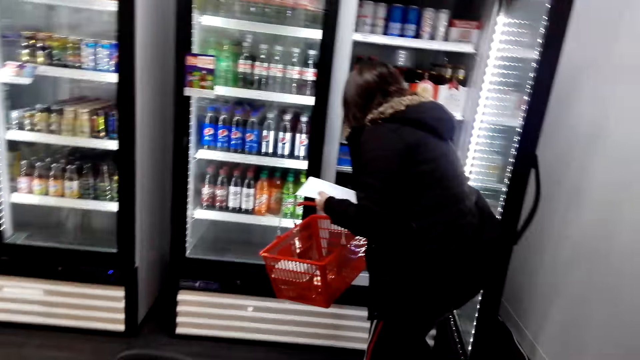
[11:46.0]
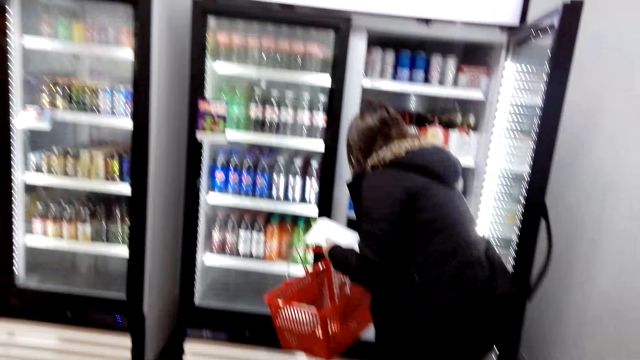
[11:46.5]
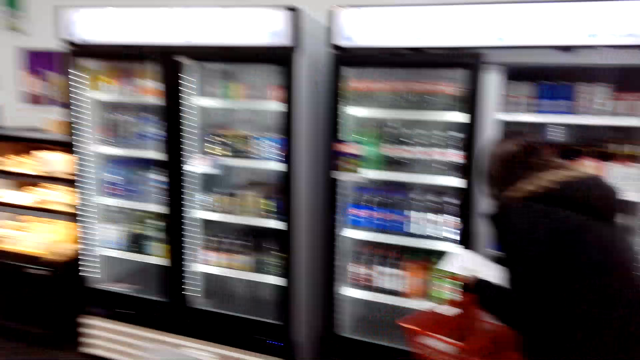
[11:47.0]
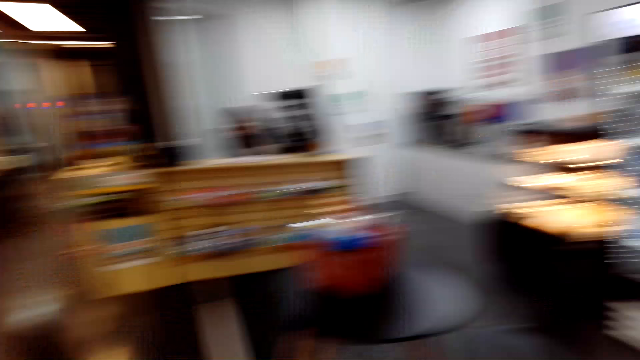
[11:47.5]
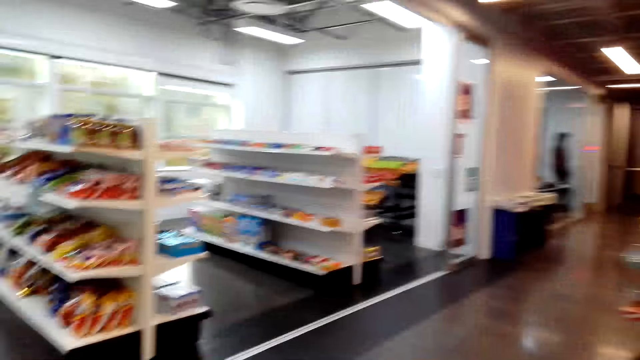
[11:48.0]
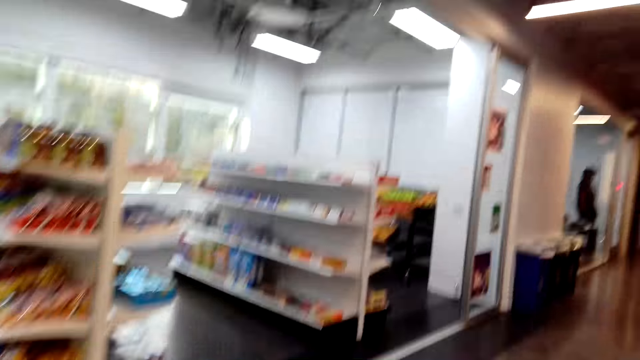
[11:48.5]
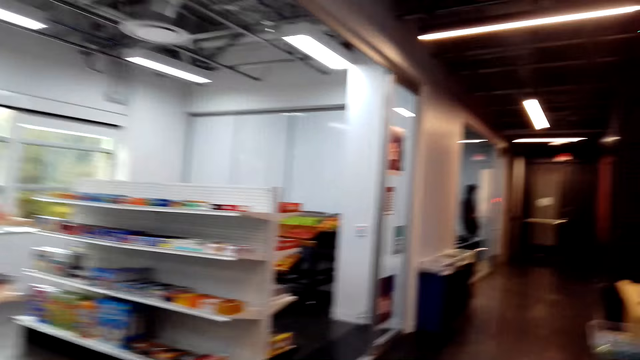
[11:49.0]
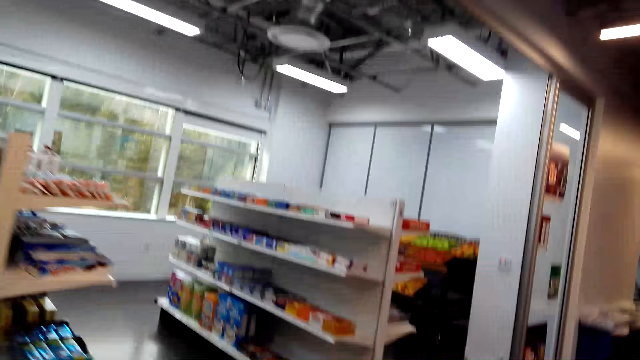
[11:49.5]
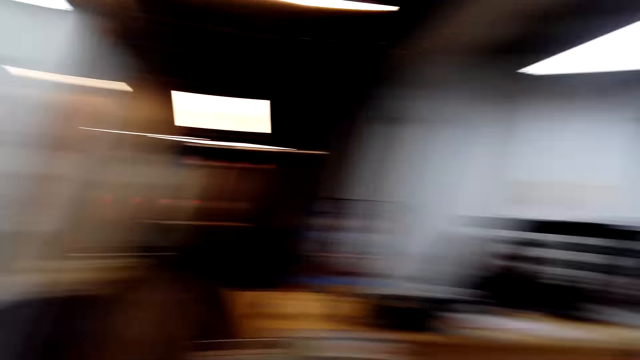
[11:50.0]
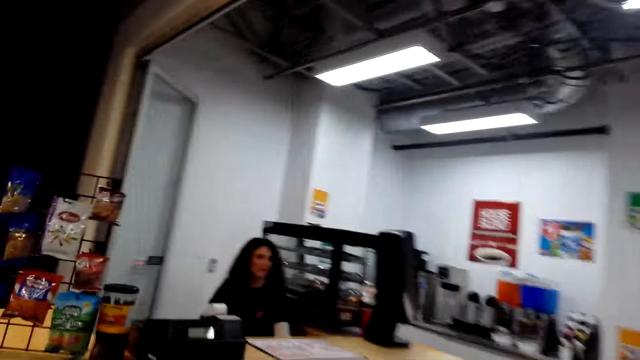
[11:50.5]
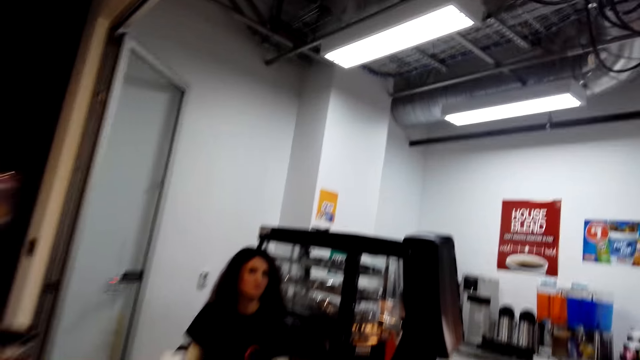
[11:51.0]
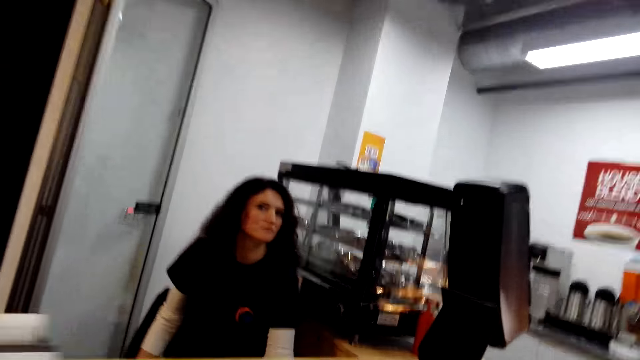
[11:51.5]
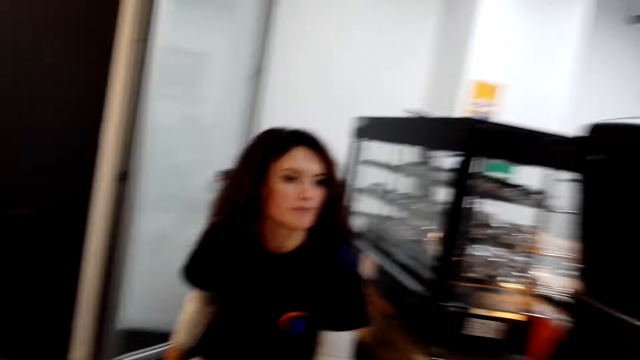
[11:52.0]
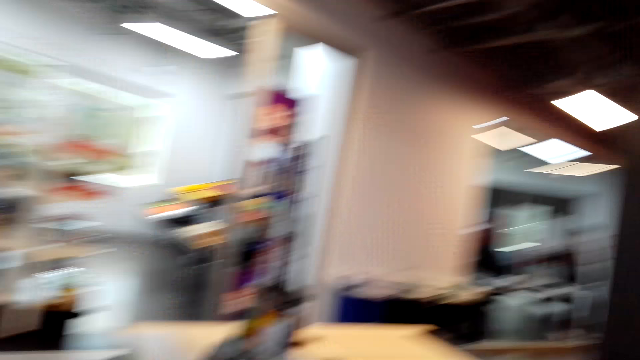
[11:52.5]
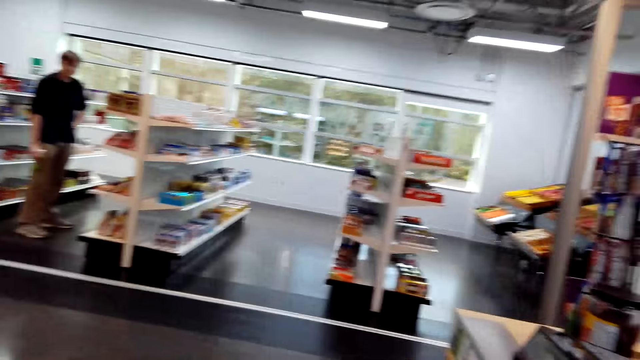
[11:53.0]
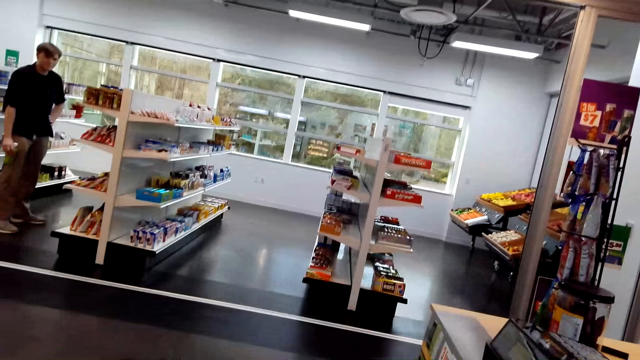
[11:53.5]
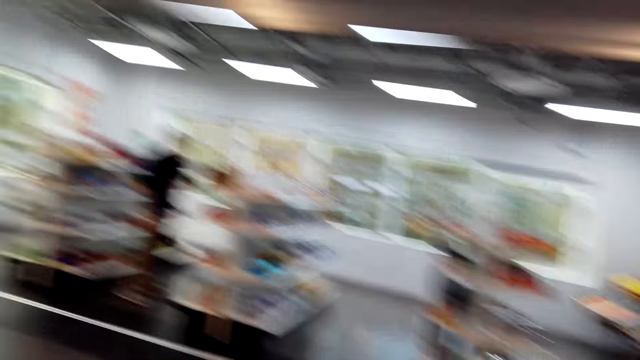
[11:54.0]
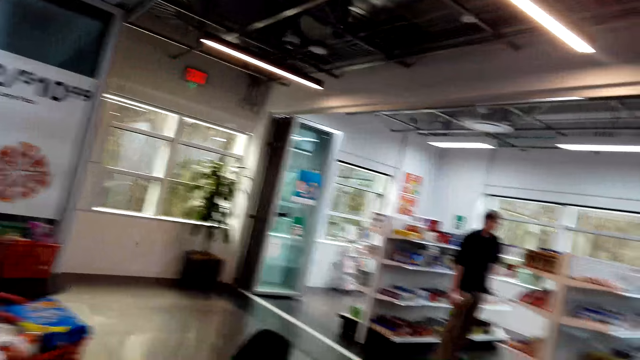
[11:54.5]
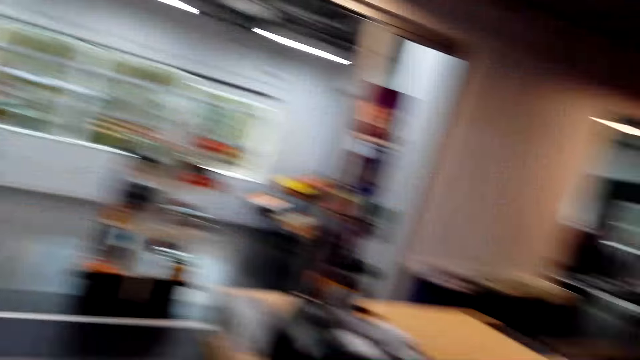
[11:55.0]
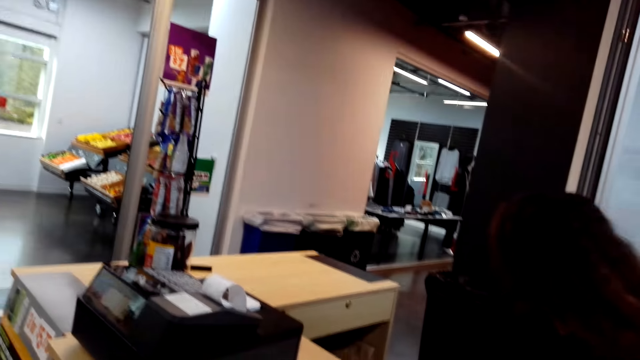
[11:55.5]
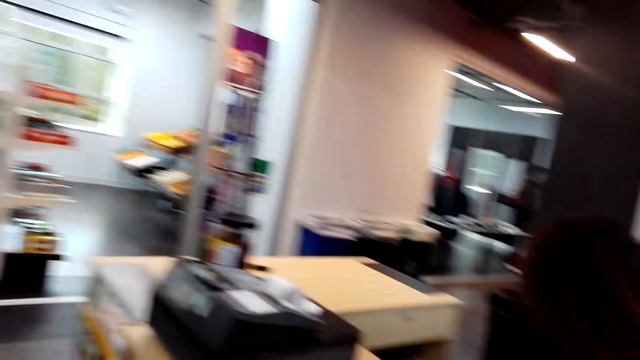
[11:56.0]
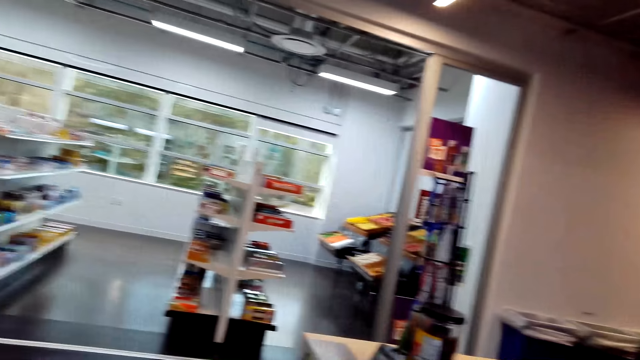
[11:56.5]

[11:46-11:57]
The camera wearer talks to a woman. They walk towards the counter. They talk to another woman.

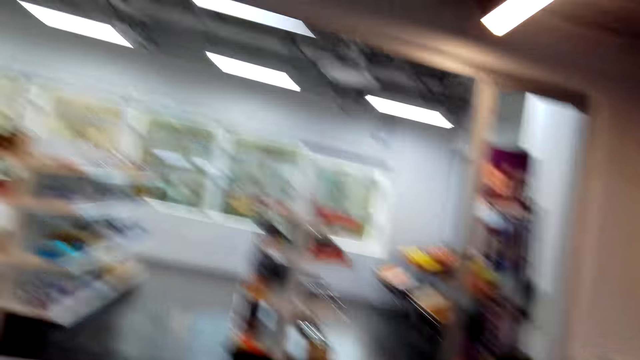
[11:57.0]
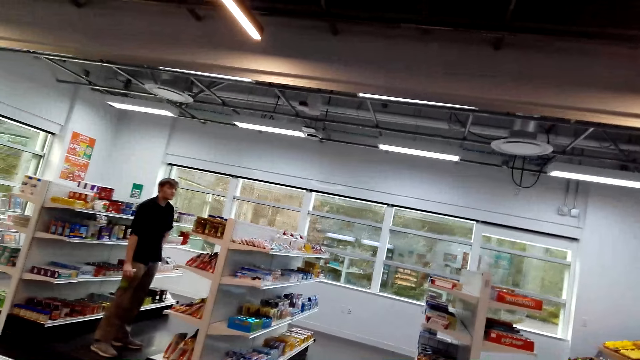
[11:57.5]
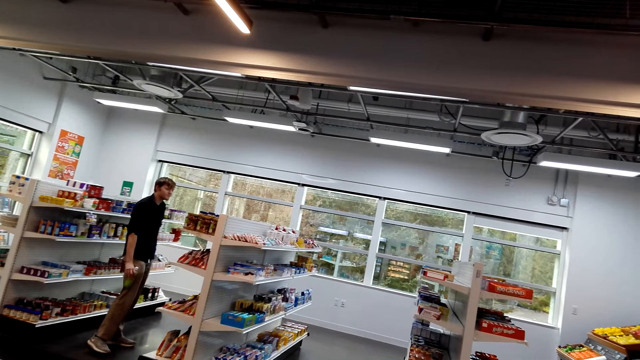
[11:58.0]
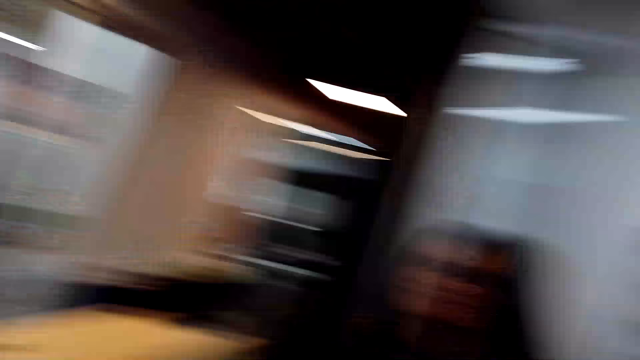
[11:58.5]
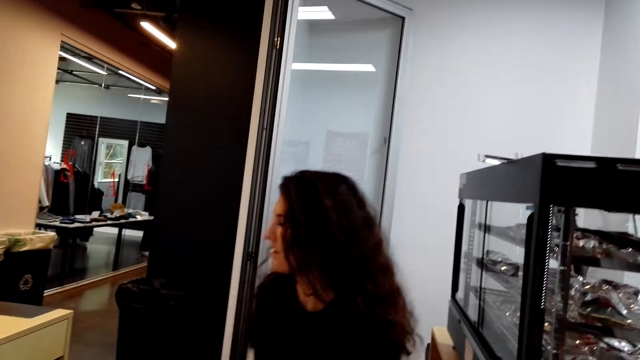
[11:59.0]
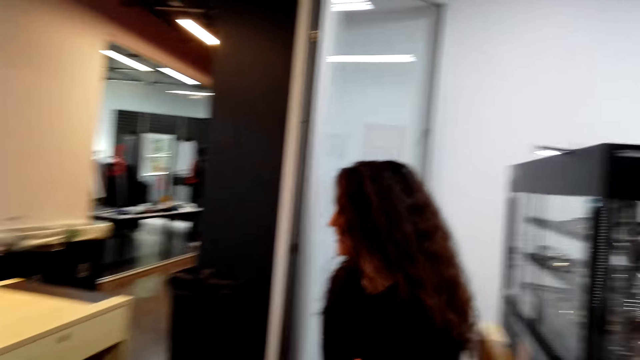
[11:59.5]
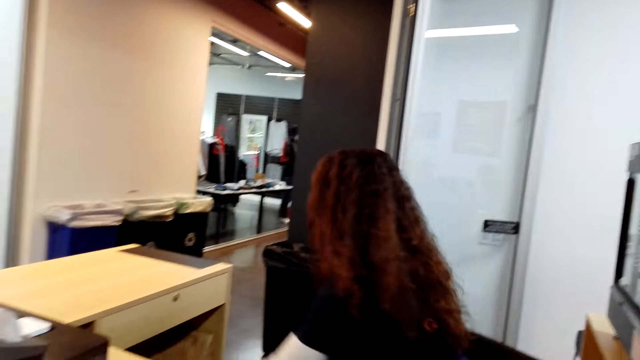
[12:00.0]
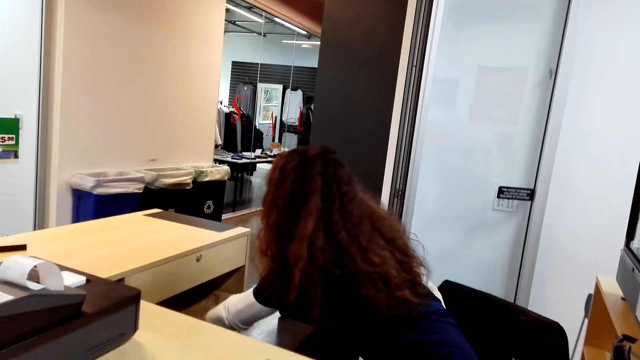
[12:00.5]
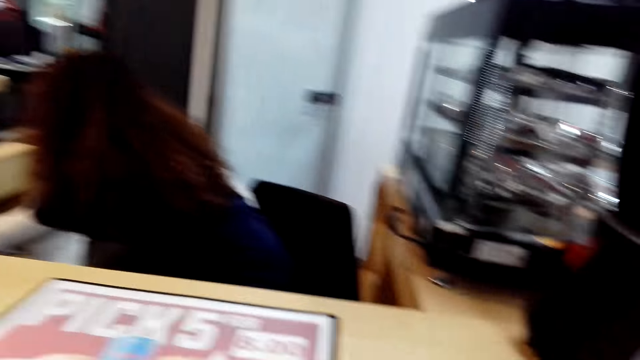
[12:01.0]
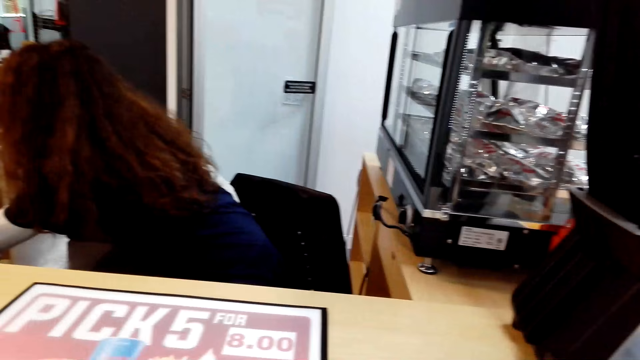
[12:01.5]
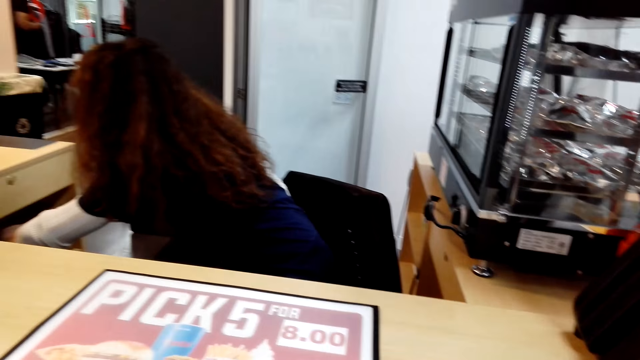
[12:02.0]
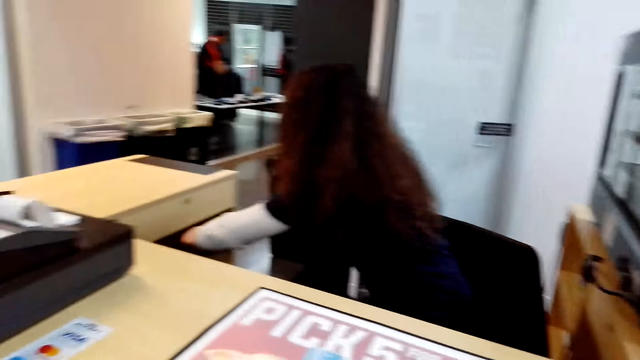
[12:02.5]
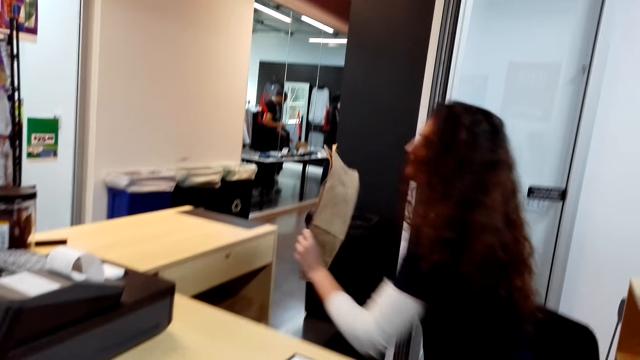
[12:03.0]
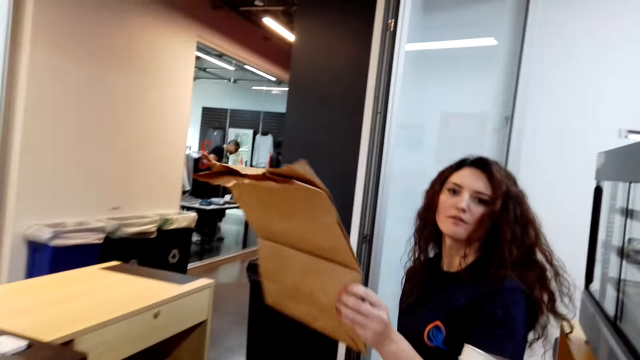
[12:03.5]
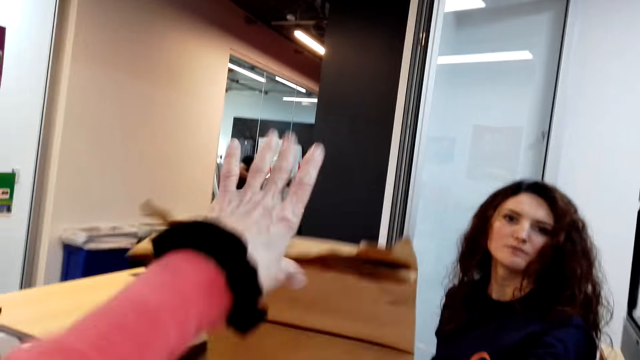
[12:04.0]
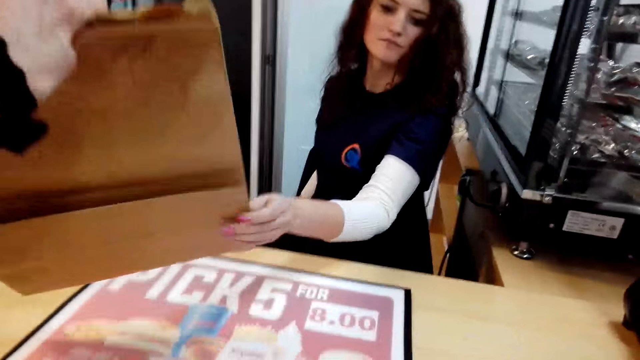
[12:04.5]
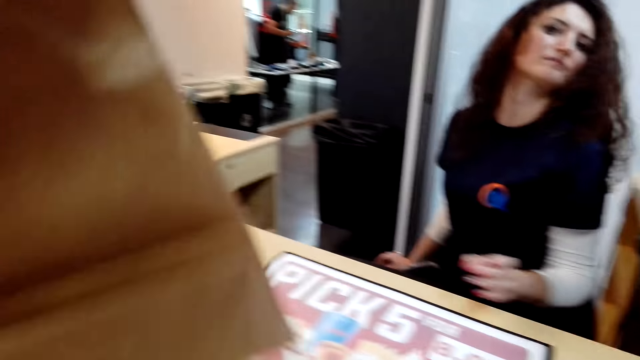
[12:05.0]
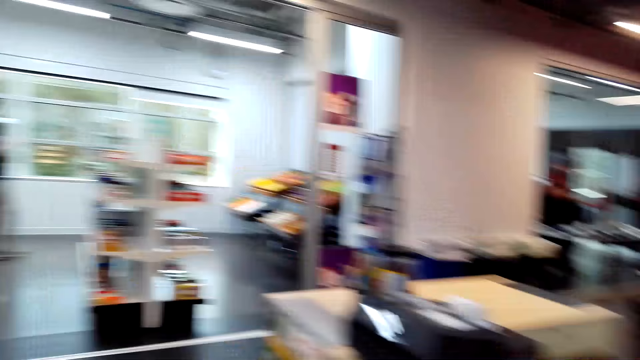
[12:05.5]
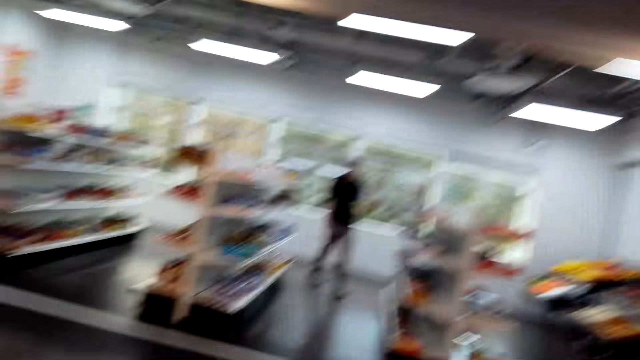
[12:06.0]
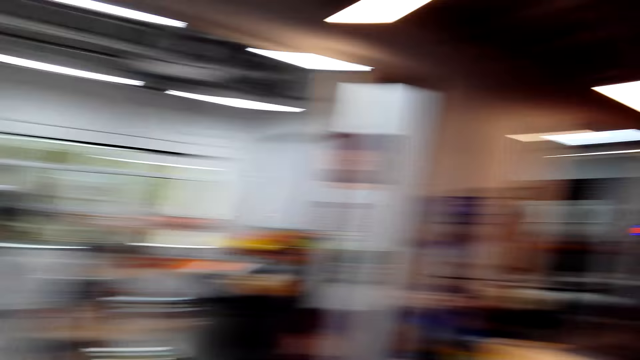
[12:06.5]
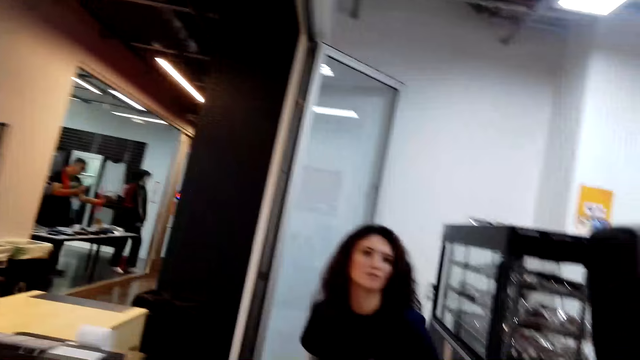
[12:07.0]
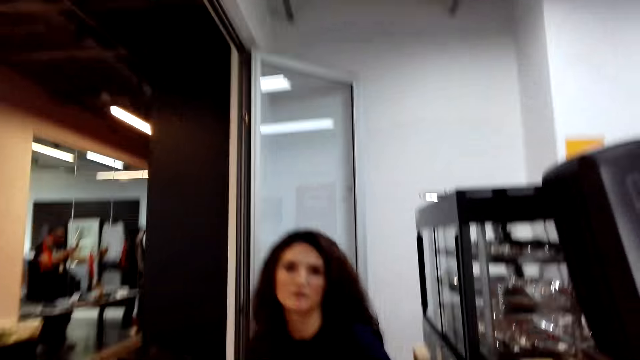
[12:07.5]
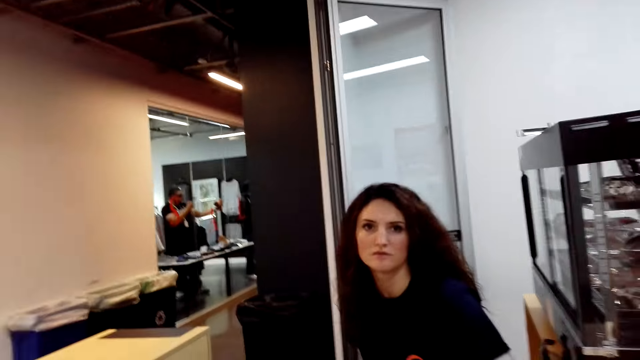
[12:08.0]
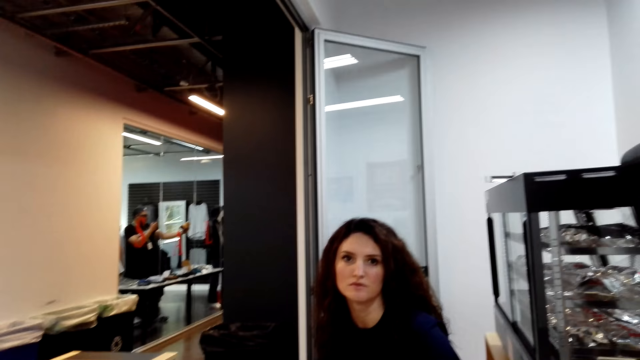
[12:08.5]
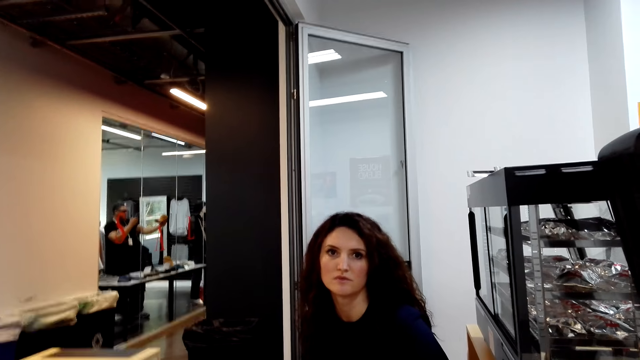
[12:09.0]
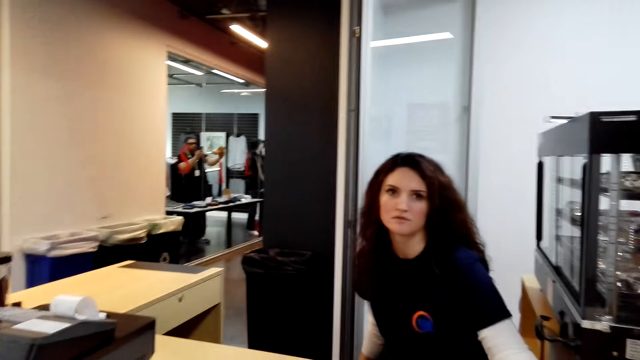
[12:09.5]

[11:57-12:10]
A woman picks up the bag. The woman hands the bag to the camera wearer. The camera wearer talks to the woman. They look around. They talk to the woman.
